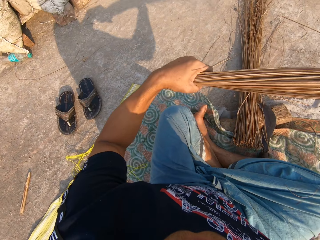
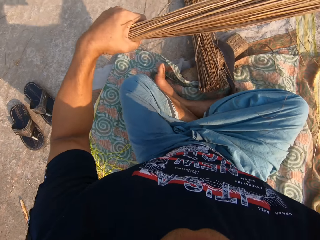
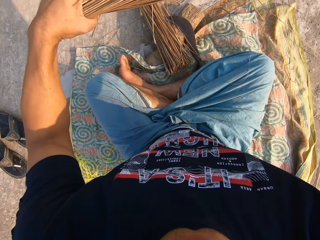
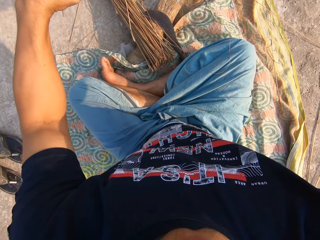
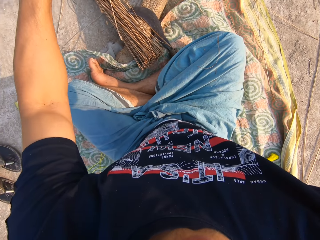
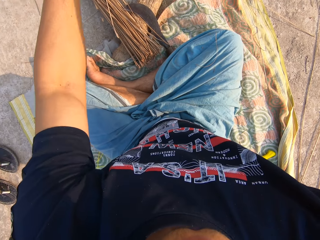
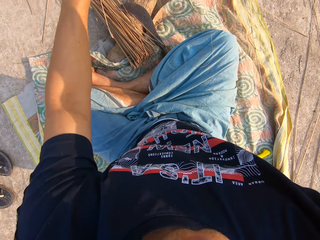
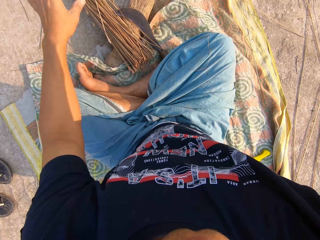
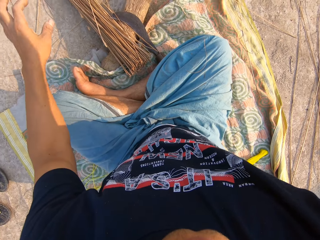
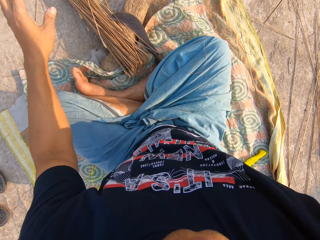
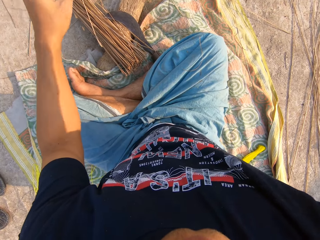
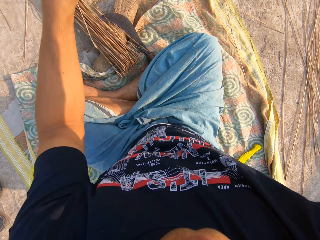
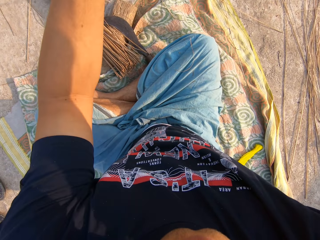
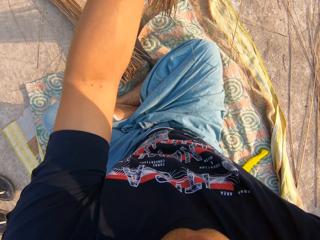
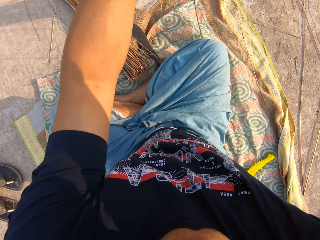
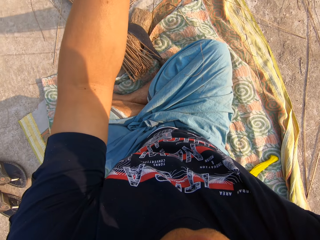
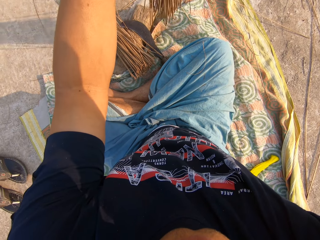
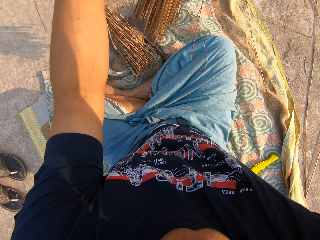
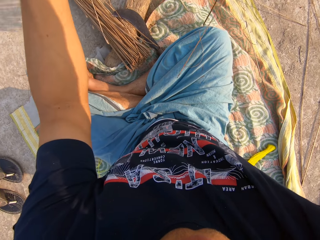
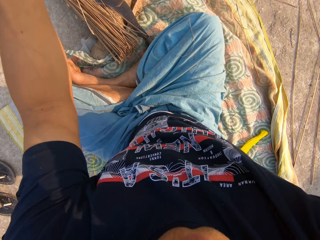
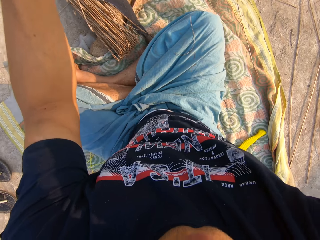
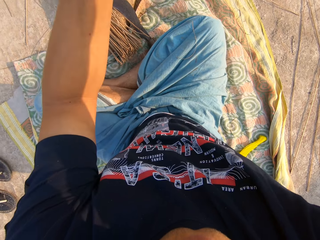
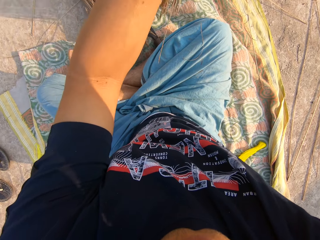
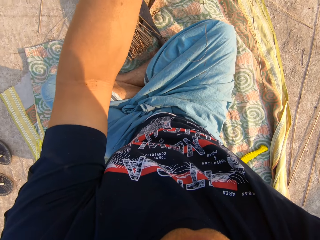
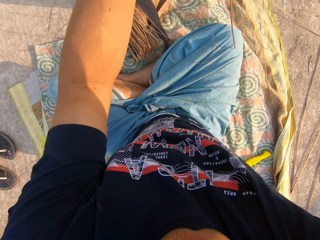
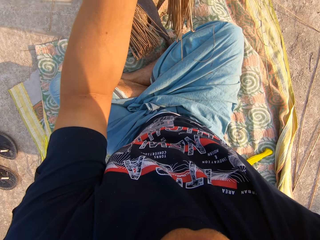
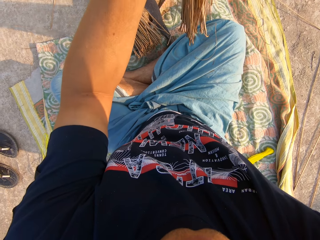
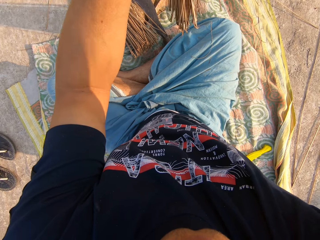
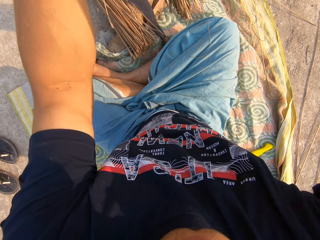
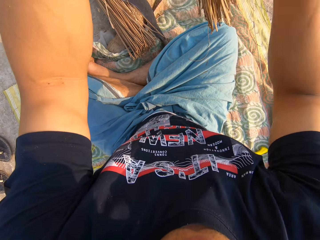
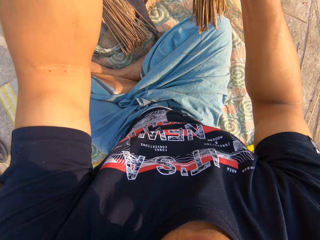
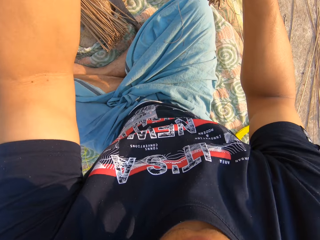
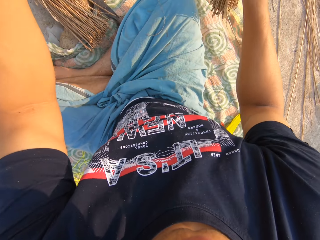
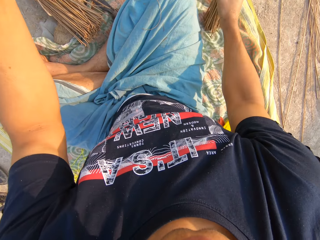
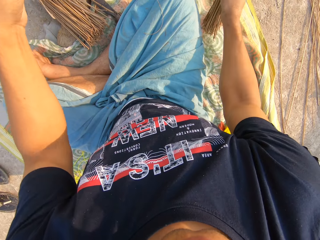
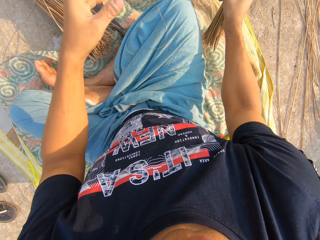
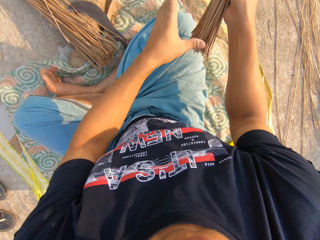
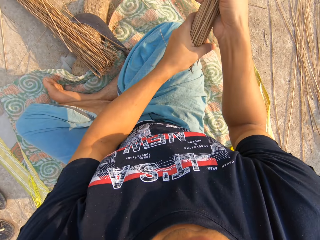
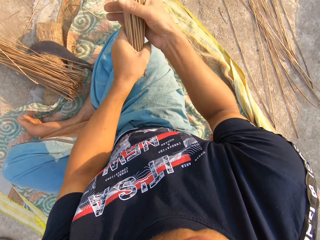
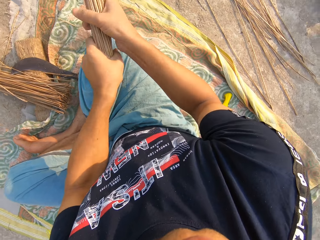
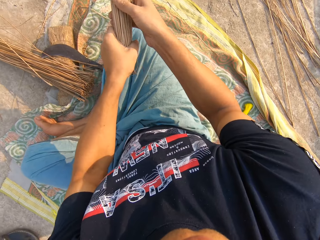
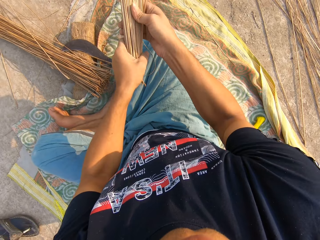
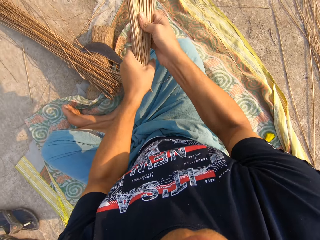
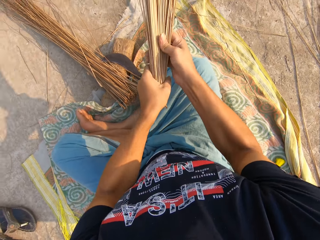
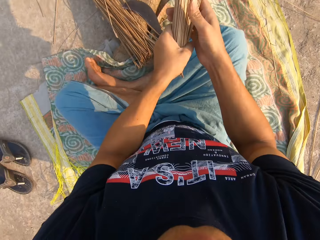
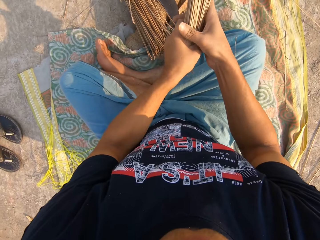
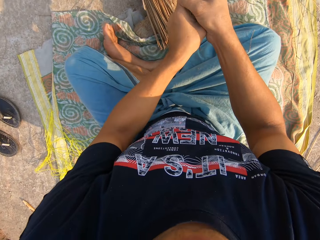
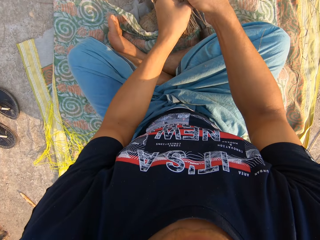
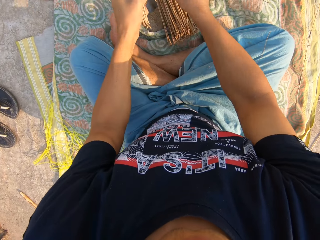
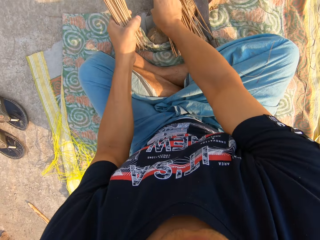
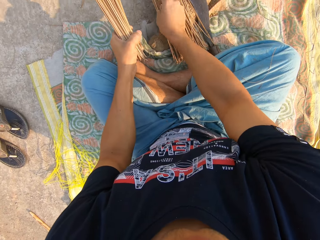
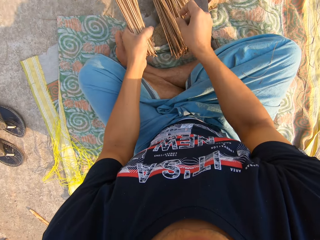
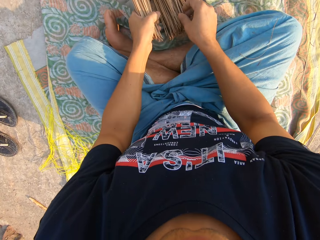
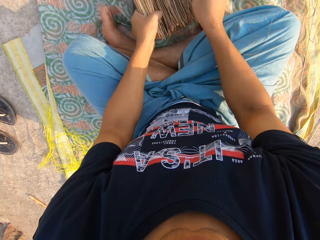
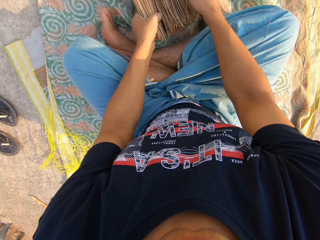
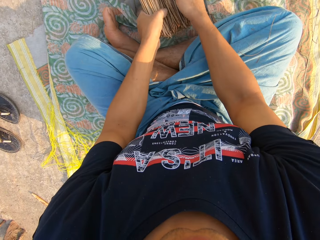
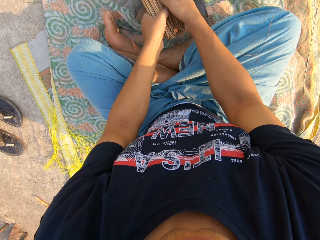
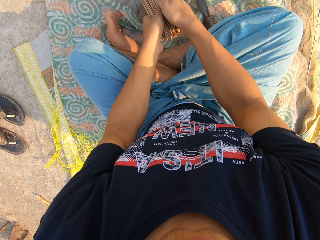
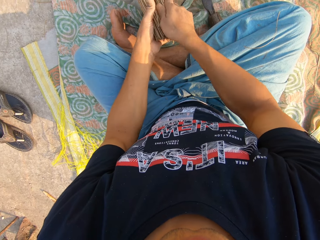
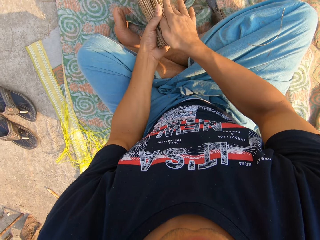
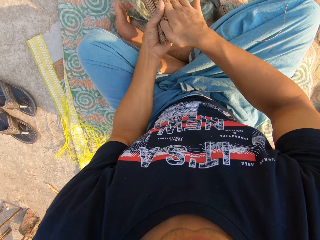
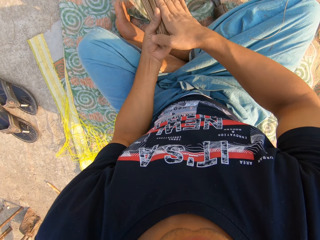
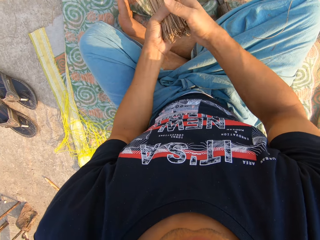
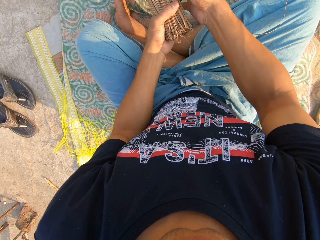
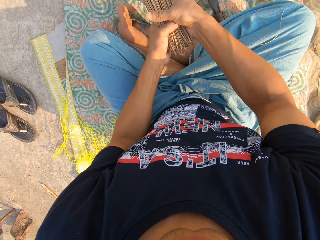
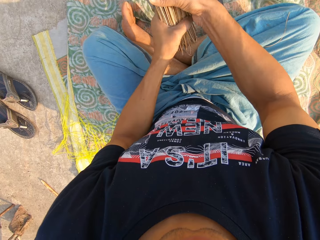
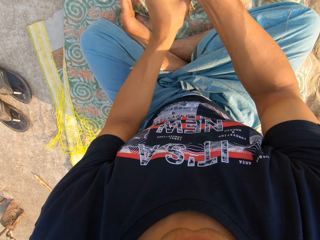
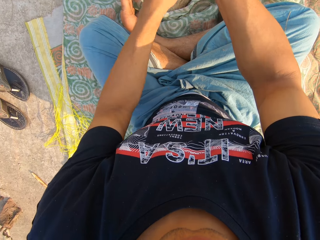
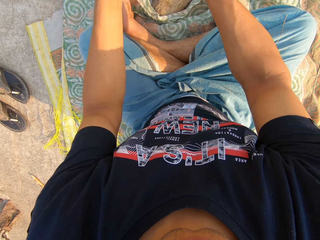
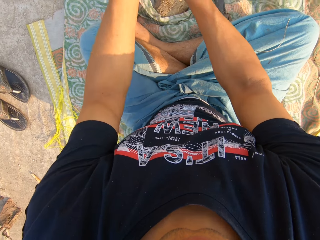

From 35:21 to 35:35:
The camera wearer places the broomsticks in his right hand. He shakes the broomsticks. He hits the broom on the ground with his right hand. He holds the broomsticks with both his hands. He adjusts the broom with both hands. He shakes the broomsticks. He returns the stick in the pile. He joins the broom on the ground together with the broom in his left hand with his right hand. He holds the broomsticks with both his hands.

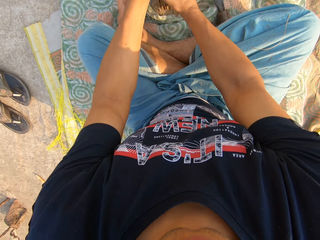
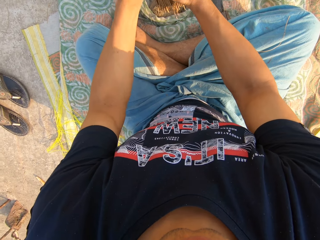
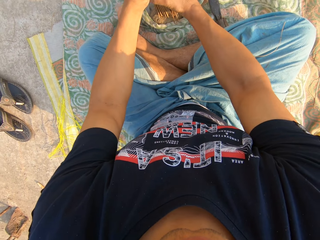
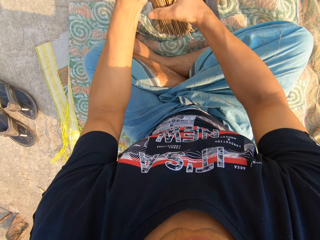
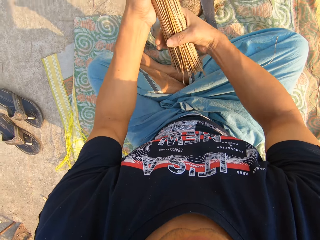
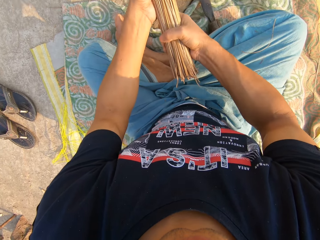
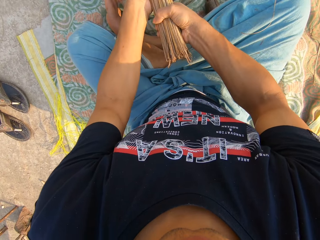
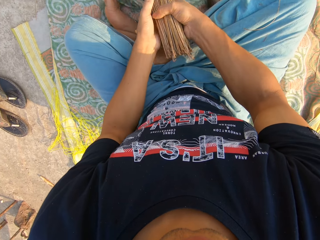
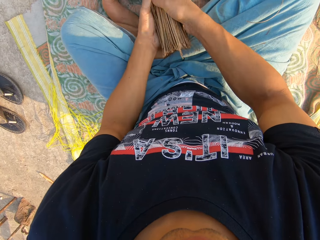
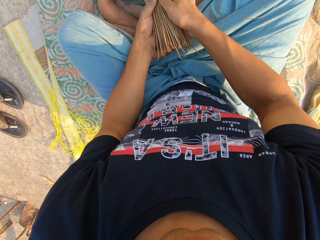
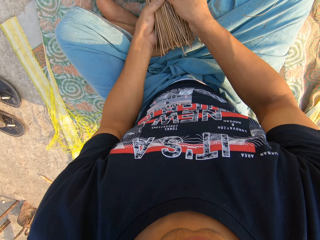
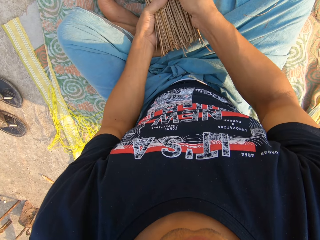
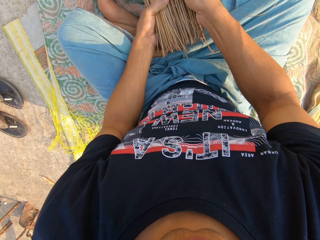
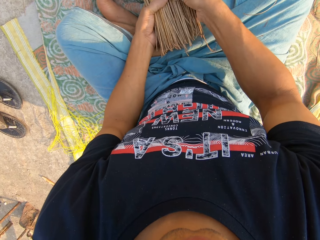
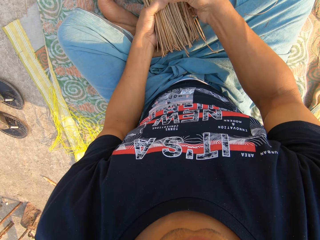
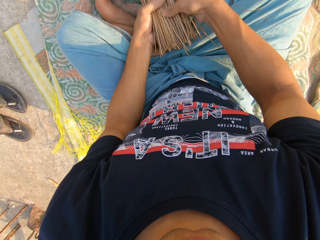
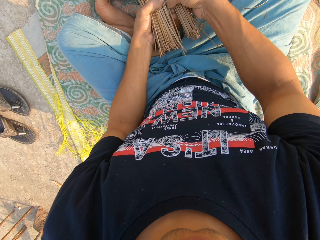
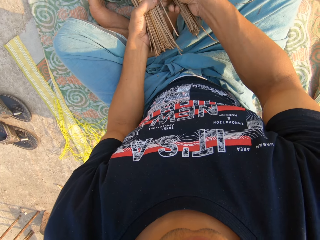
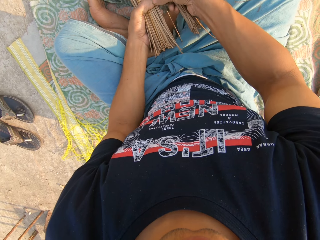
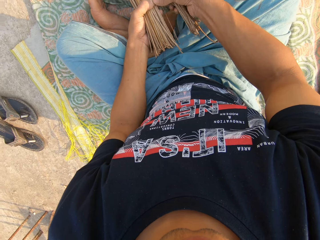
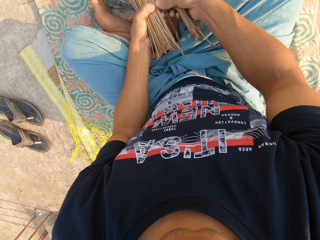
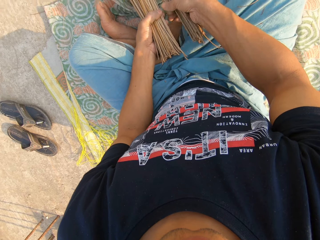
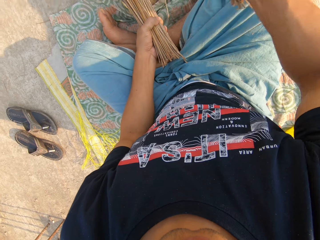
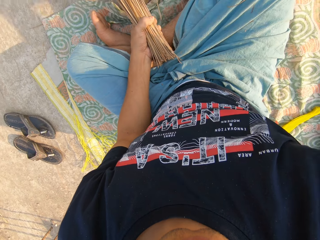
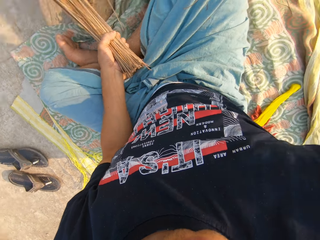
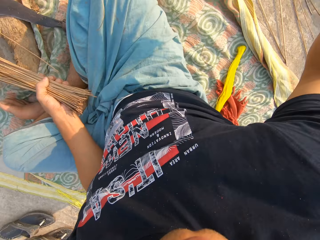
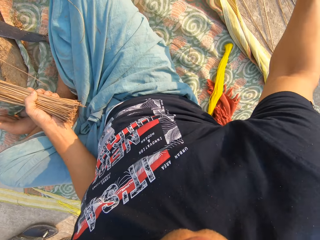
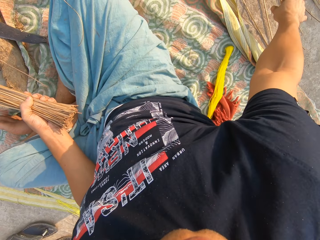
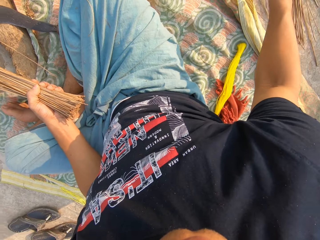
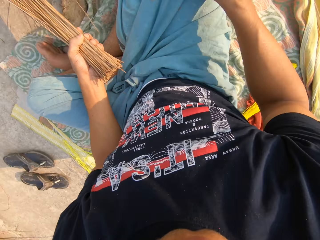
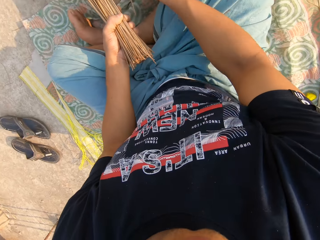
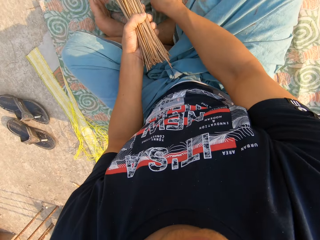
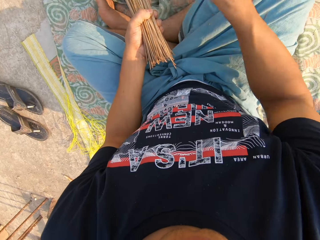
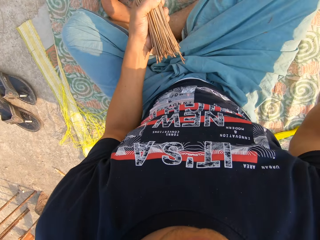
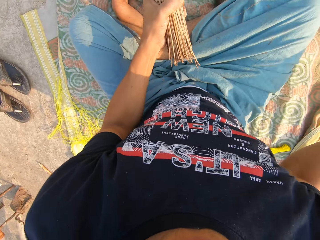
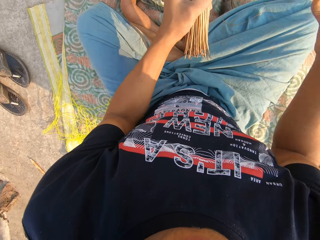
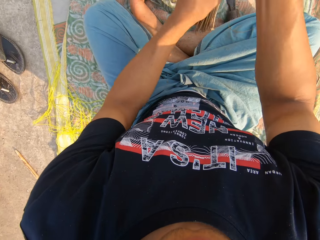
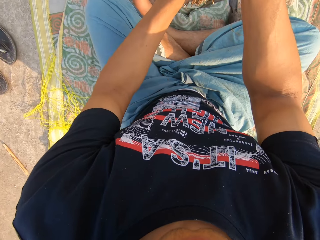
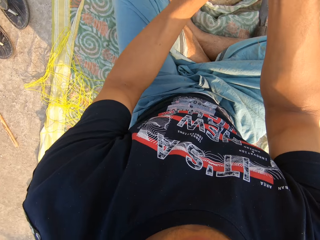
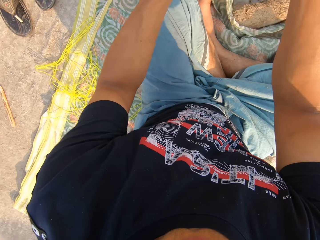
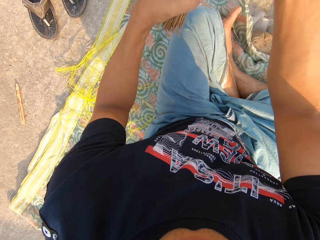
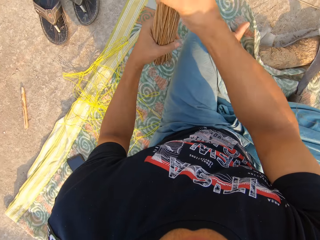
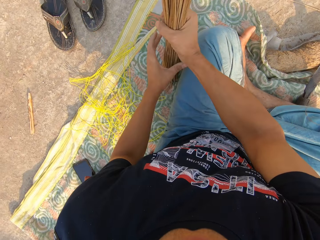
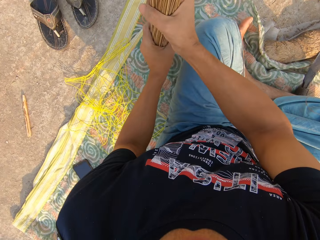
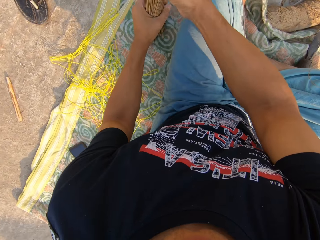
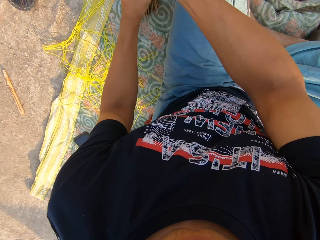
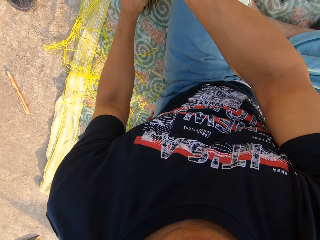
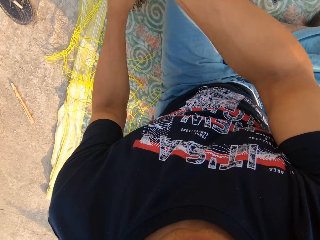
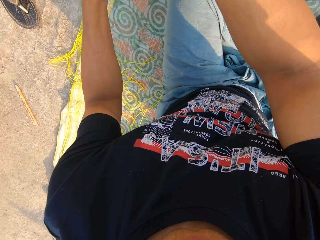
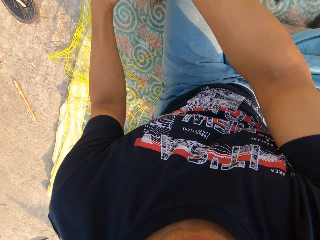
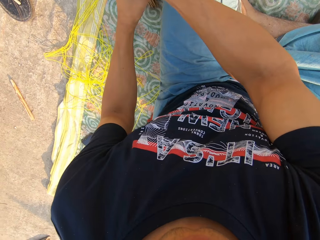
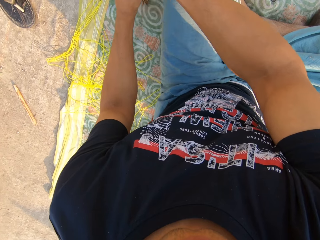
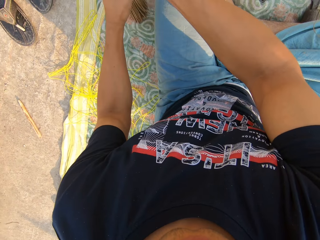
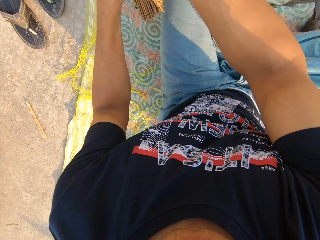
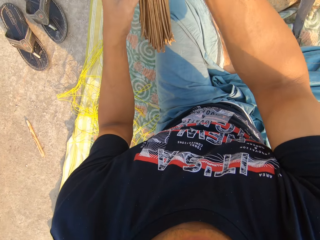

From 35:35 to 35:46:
The camera wearer arranges the broomsticks with his hands. He separates the broomsticks with his hands. He removes something from the broom with his right hand. He drops the broom on the ground with his right hand. He picks up the stick with his hand and throws the stick away. He holds the broomsticks with both his hands. He hits the broom on the ground with both hands.
